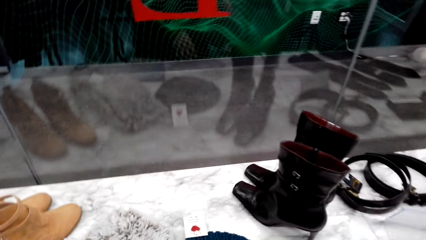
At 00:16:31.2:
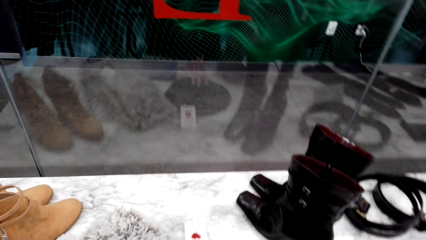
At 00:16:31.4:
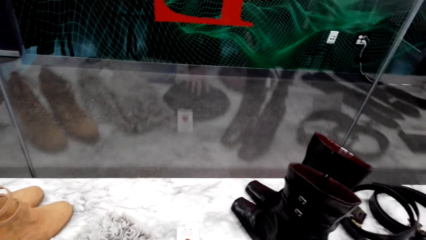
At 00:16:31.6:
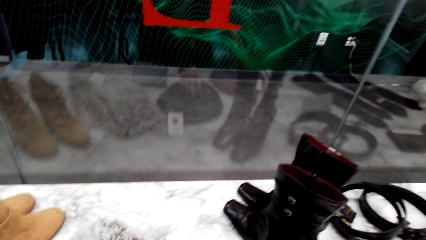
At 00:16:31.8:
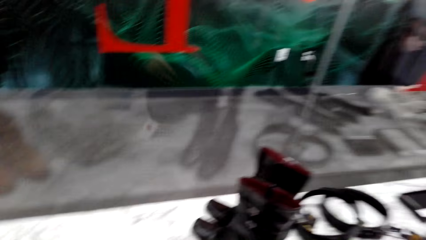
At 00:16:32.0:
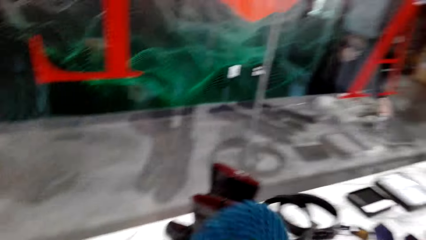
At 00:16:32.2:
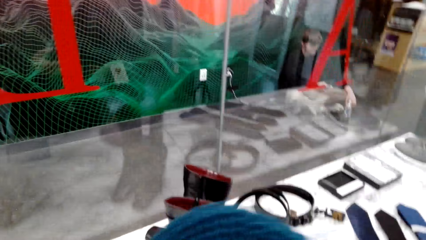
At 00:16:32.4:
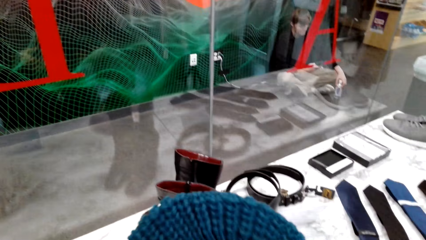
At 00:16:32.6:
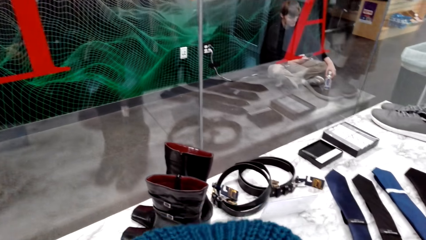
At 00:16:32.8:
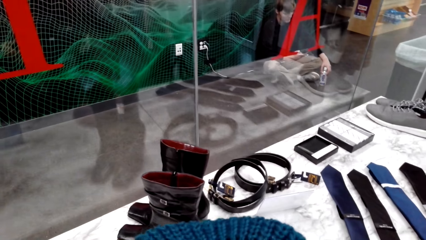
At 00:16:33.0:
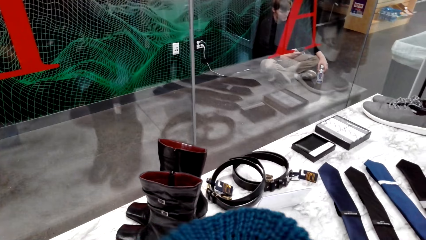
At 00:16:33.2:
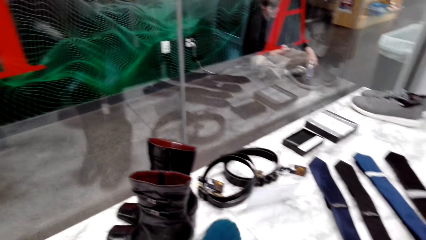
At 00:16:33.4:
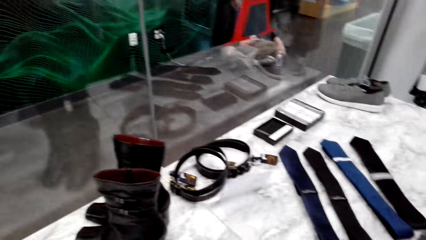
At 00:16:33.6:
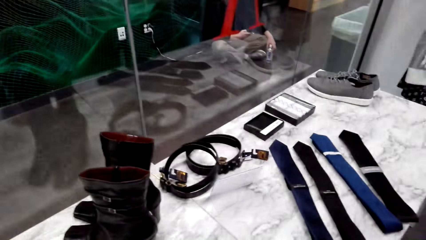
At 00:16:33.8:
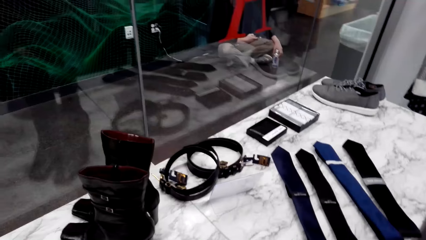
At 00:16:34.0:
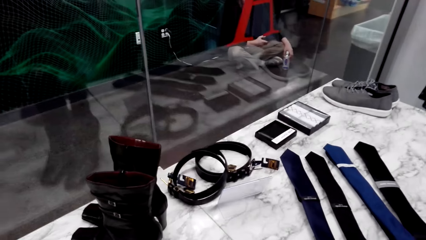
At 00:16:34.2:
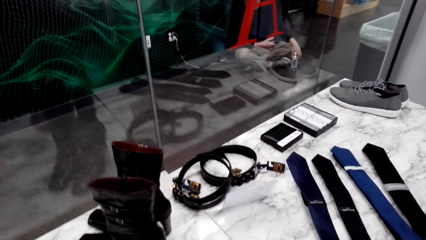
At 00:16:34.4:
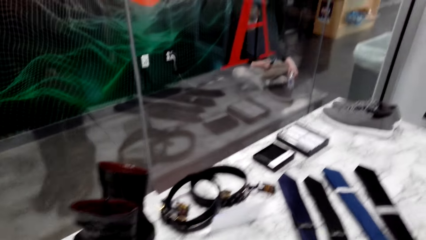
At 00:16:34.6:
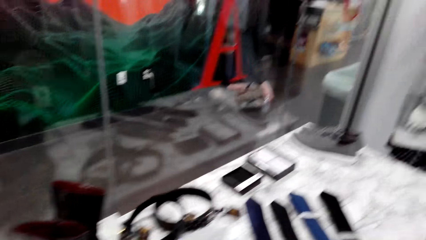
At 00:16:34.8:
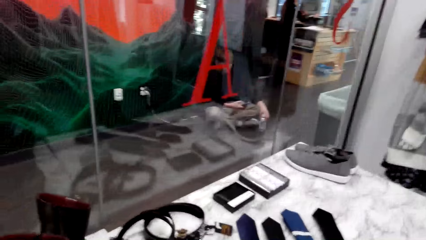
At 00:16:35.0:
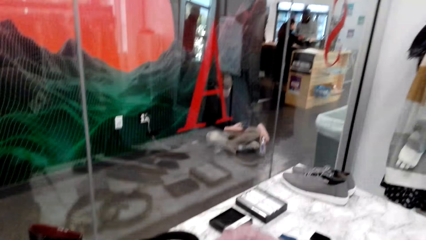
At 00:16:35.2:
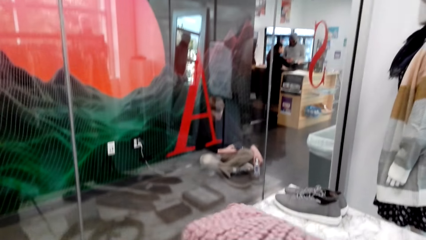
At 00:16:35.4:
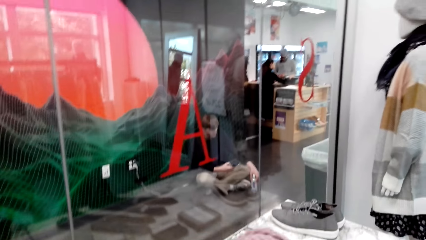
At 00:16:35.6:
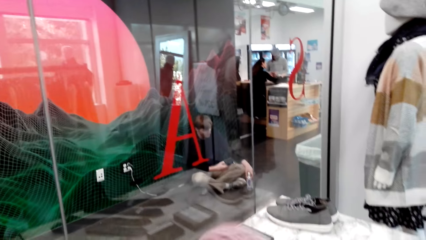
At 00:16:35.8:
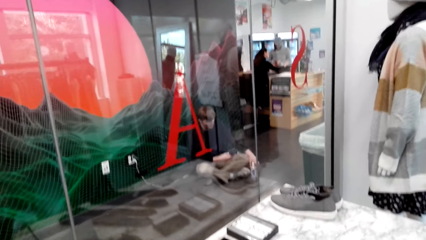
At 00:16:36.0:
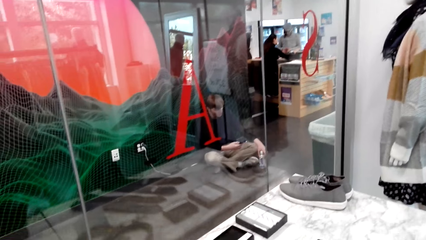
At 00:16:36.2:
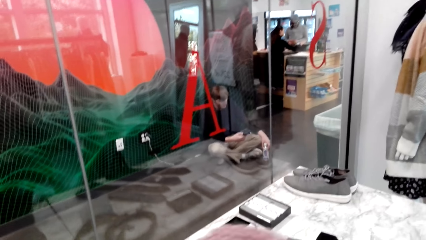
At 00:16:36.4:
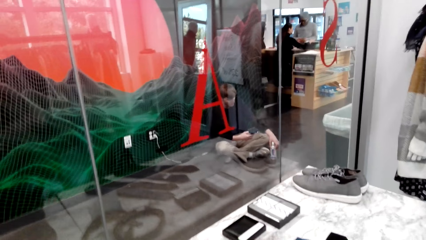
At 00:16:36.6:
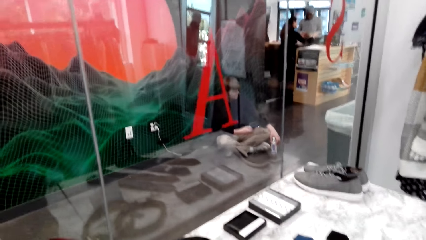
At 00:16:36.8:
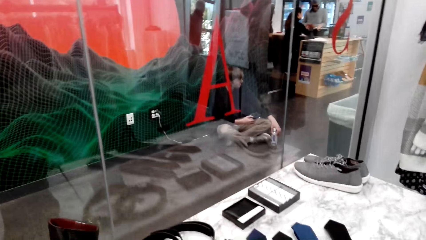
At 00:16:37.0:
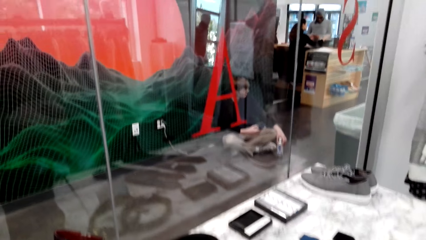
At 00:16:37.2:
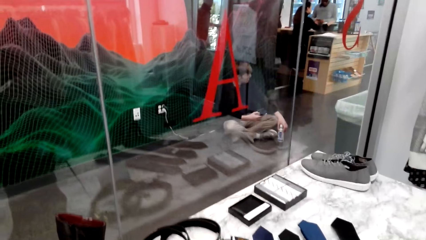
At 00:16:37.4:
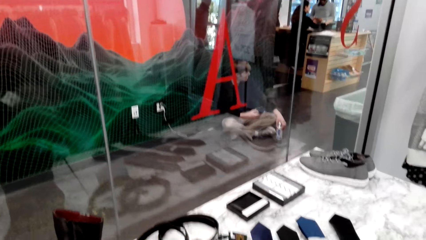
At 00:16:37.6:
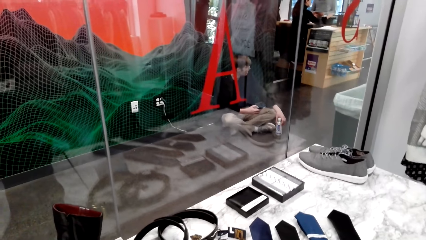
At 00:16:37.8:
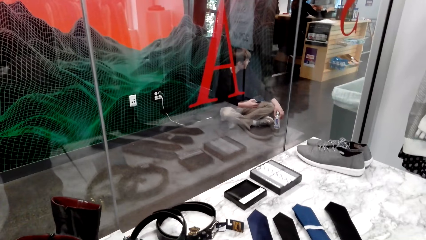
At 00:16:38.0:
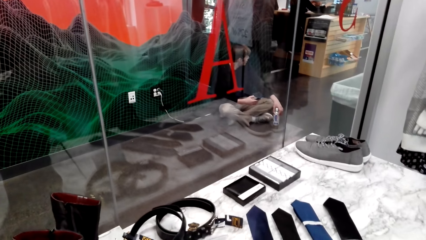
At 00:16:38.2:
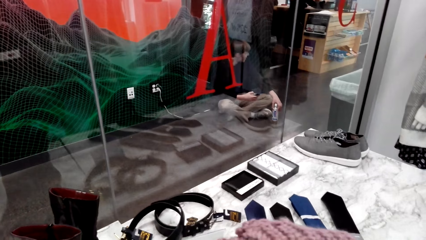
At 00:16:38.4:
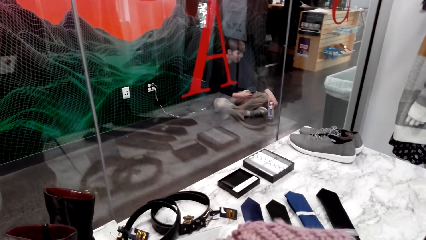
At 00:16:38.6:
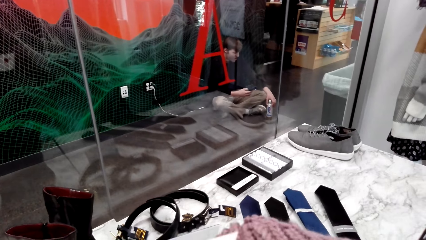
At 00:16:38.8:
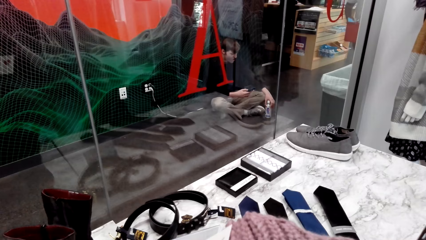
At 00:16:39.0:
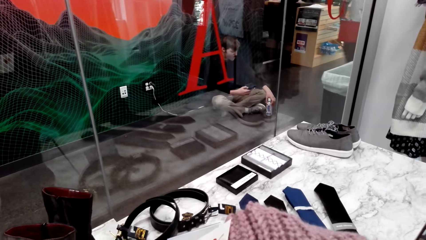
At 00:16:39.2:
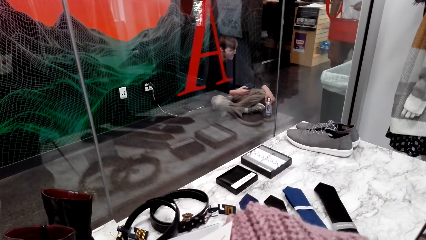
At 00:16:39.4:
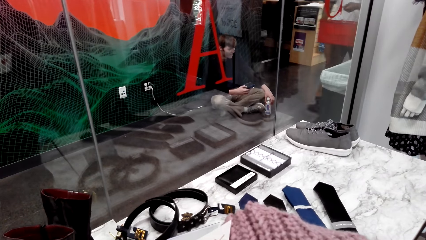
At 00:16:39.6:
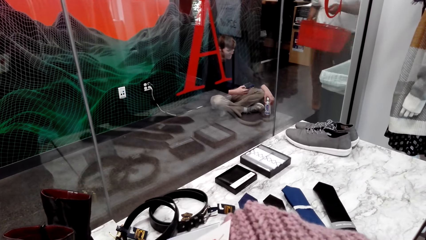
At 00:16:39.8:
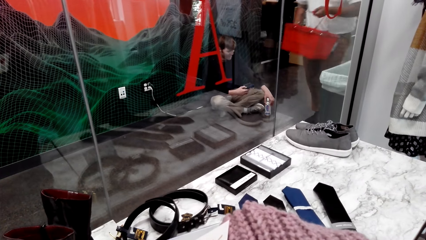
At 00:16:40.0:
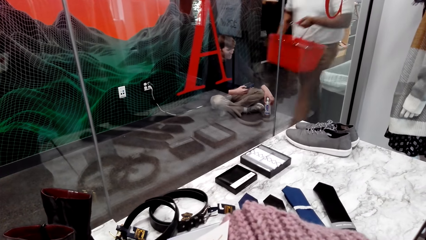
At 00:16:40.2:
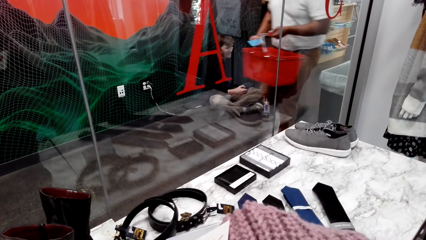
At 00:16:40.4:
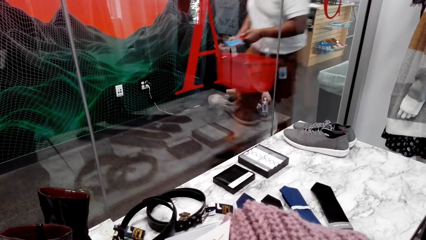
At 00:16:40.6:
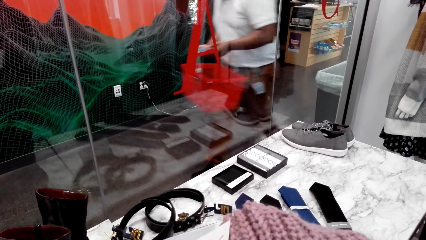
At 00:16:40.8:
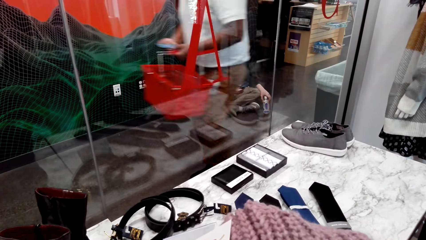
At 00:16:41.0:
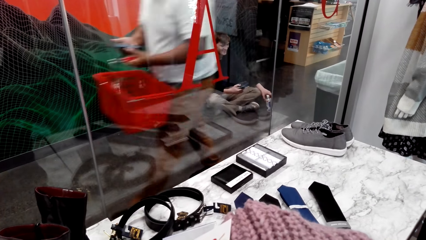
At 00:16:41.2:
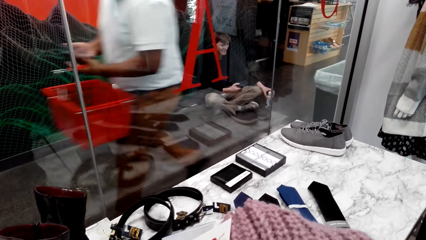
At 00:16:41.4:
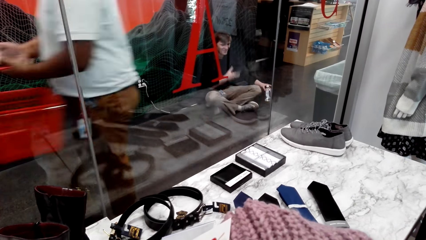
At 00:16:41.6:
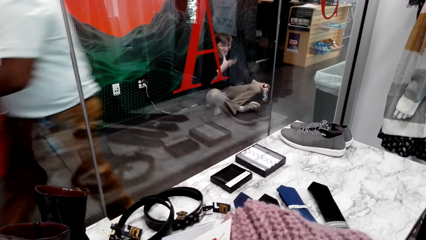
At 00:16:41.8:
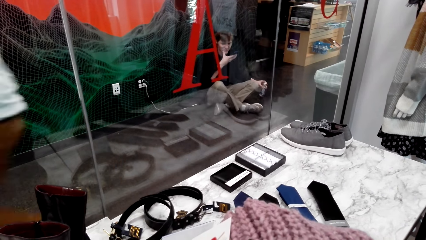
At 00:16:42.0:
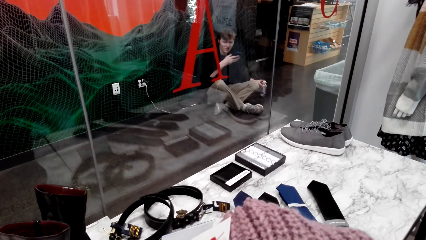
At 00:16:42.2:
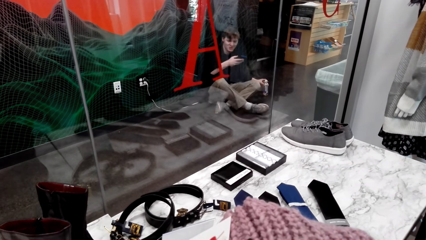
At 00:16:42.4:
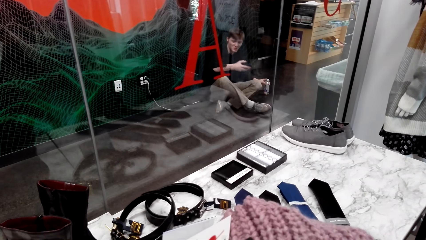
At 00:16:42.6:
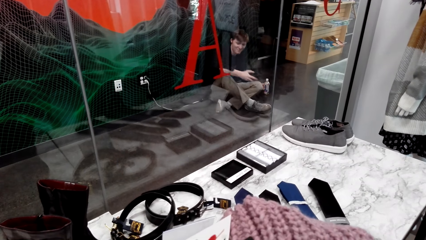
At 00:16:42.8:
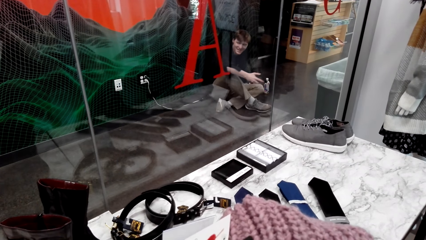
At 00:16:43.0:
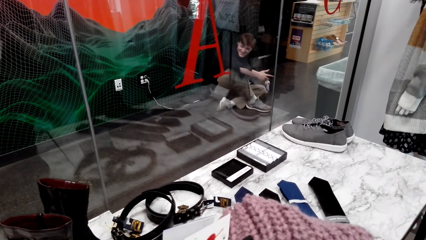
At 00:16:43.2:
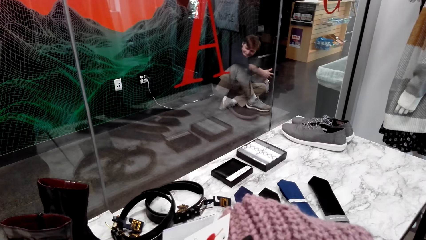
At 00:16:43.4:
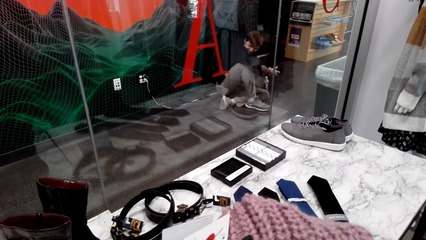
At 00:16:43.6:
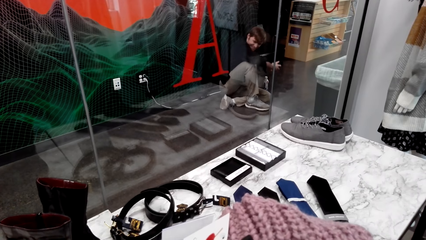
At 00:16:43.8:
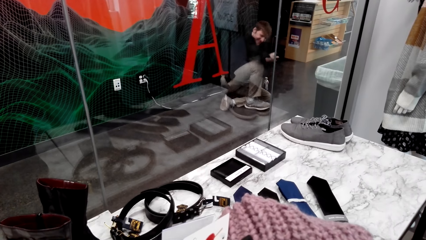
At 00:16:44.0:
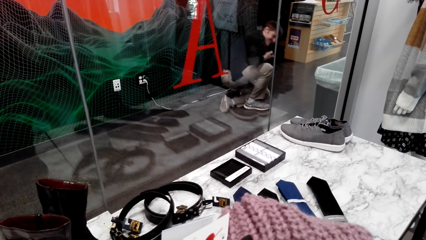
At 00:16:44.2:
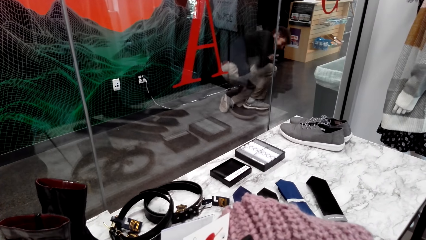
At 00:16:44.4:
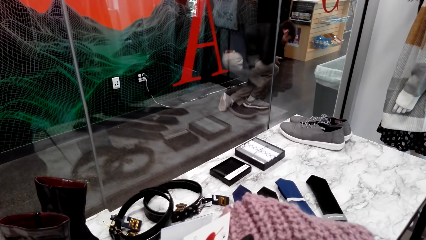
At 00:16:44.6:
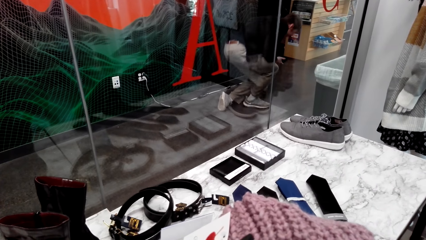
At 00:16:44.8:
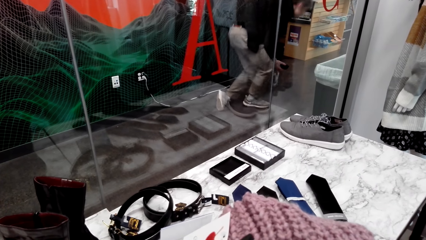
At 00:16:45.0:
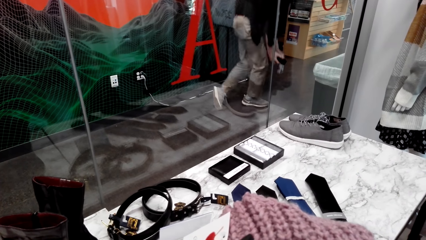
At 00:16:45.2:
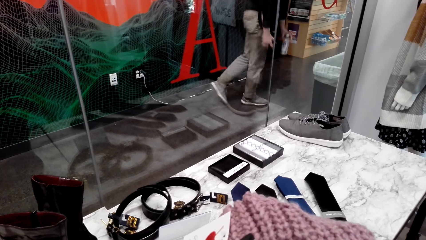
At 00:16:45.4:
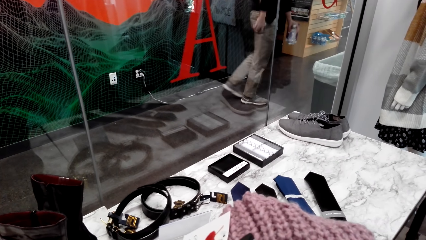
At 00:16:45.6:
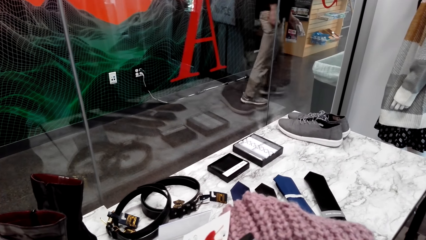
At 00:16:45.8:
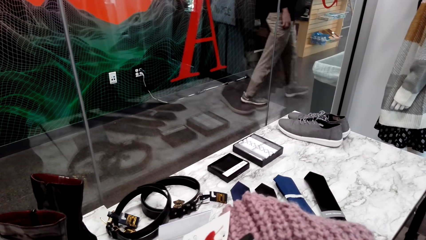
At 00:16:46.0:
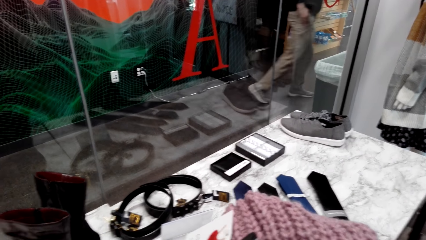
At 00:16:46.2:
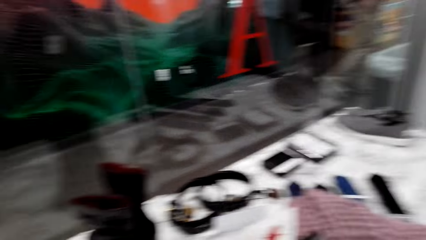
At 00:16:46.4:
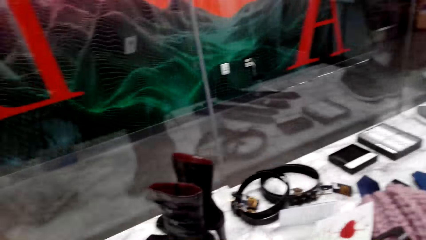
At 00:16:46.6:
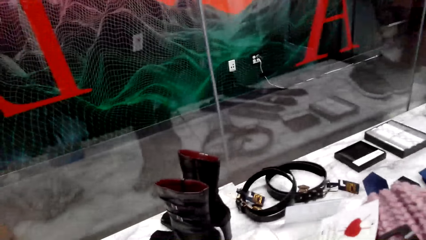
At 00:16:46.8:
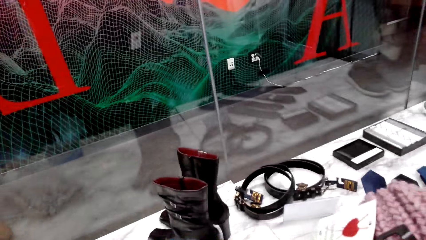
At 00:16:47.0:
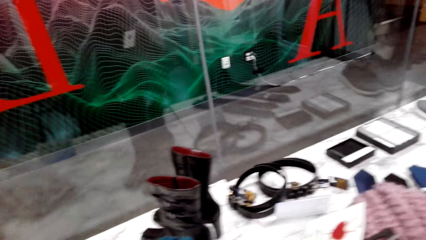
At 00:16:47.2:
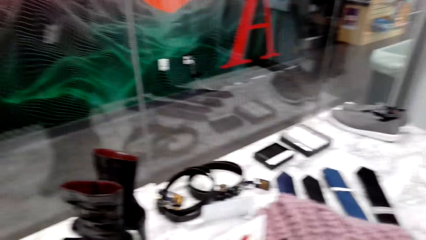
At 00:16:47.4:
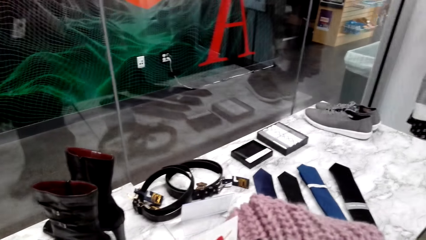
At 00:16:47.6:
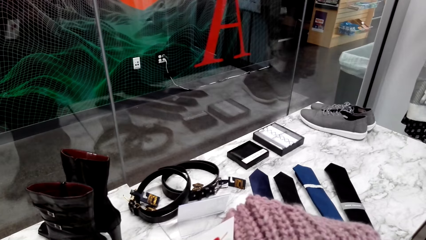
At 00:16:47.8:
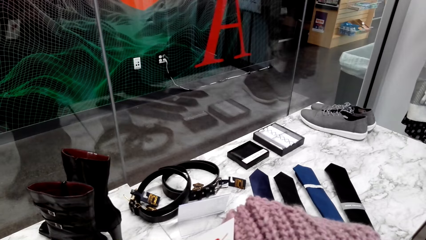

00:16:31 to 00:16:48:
The camera wearer picks up the other mavin cap and inspects the mavin caps. They breathe hard. They pick up a crochet hat.
